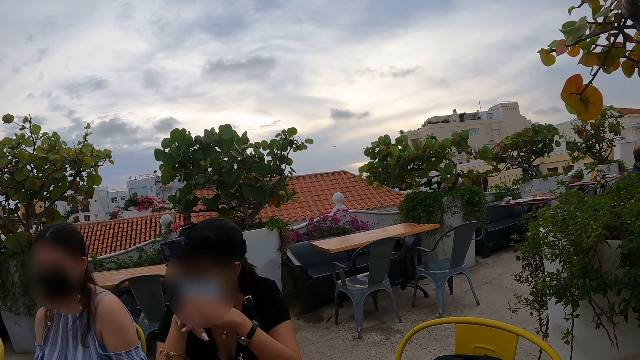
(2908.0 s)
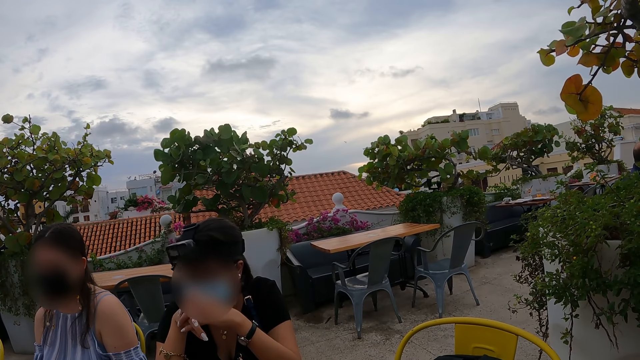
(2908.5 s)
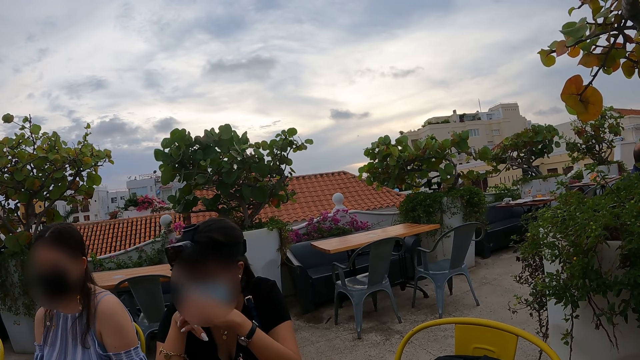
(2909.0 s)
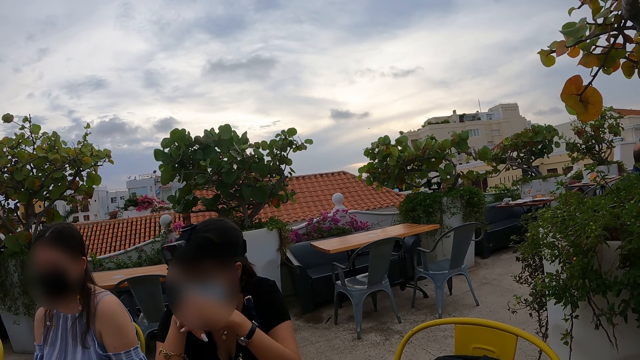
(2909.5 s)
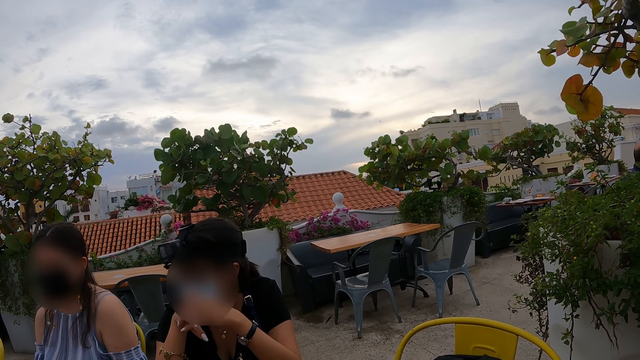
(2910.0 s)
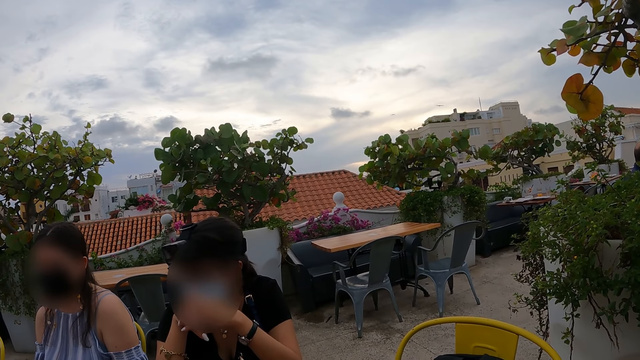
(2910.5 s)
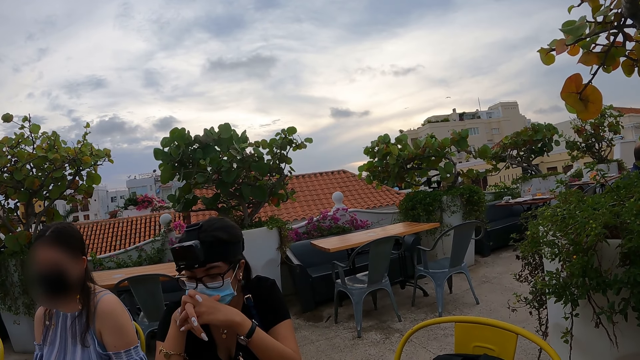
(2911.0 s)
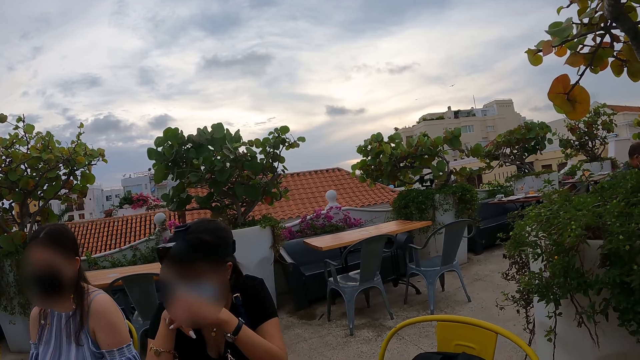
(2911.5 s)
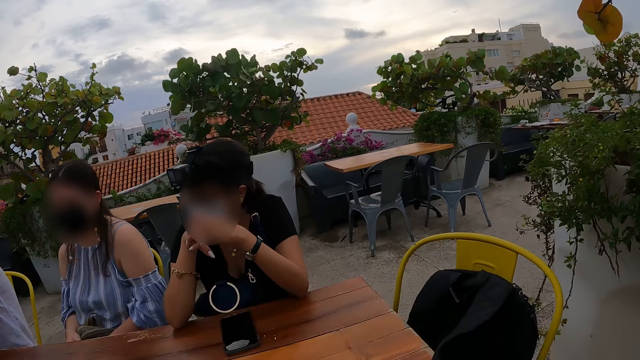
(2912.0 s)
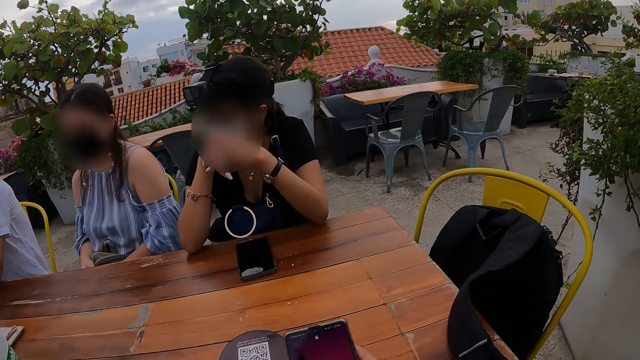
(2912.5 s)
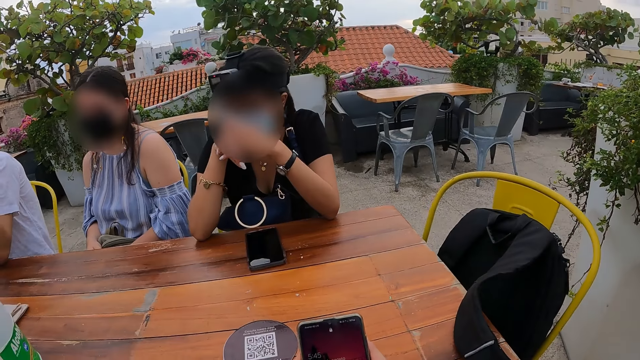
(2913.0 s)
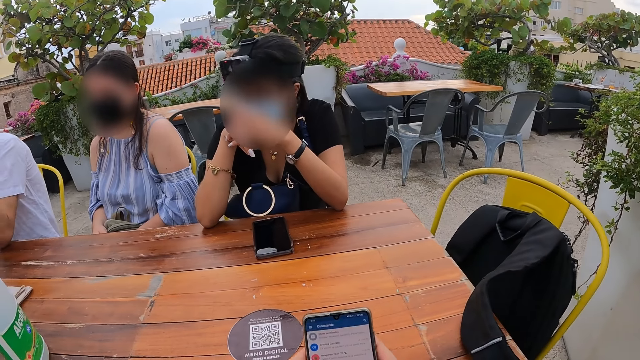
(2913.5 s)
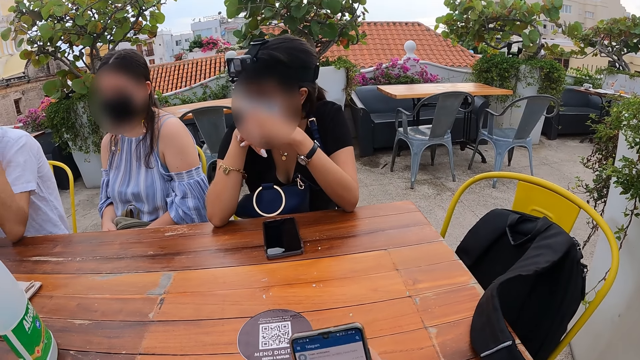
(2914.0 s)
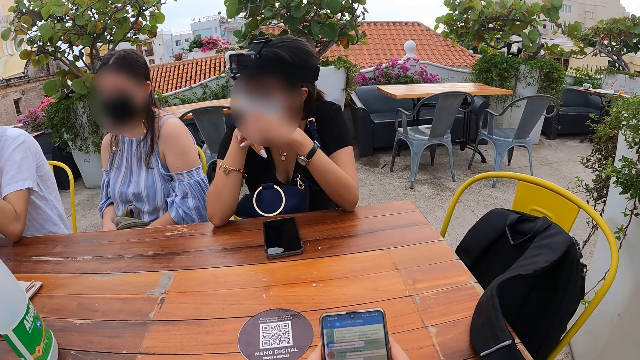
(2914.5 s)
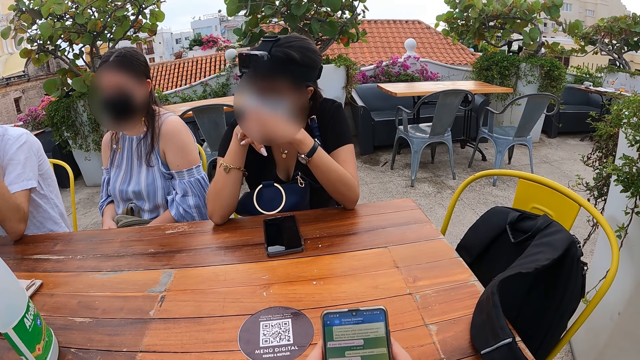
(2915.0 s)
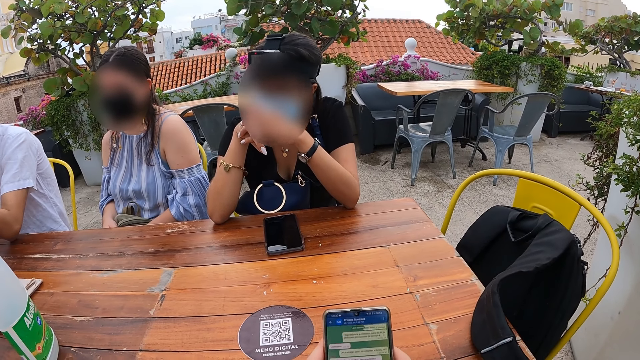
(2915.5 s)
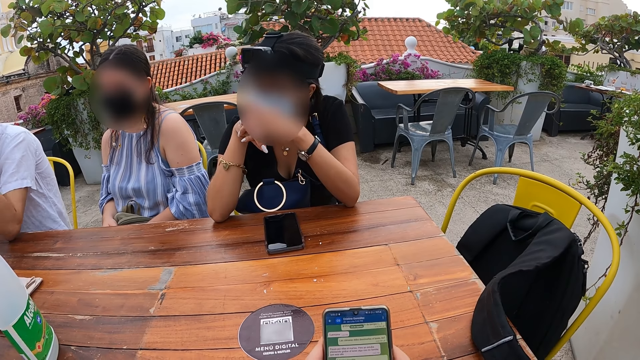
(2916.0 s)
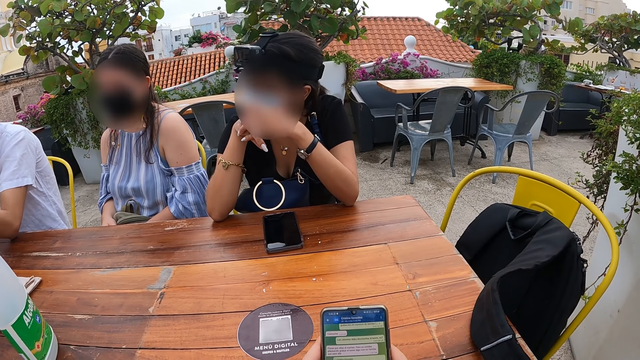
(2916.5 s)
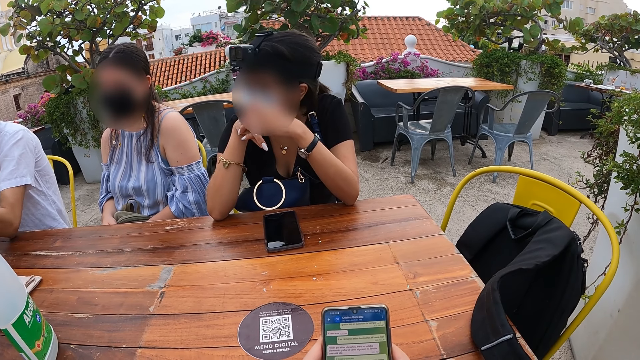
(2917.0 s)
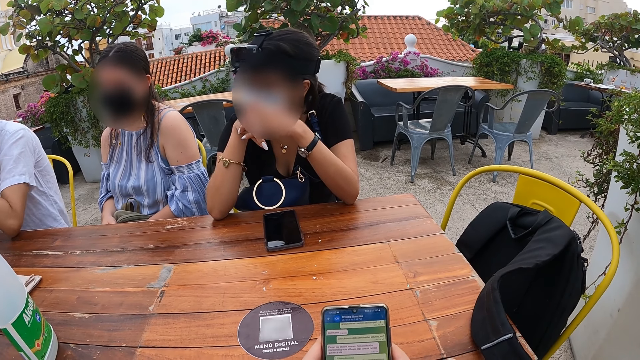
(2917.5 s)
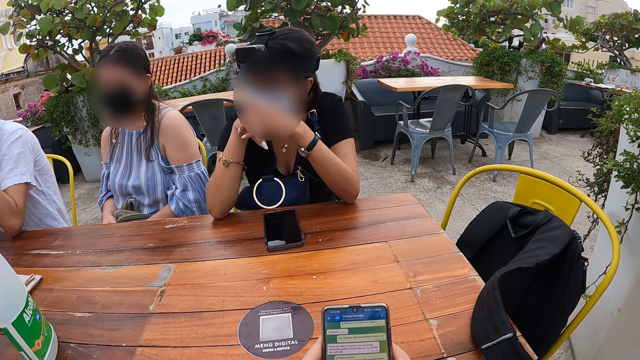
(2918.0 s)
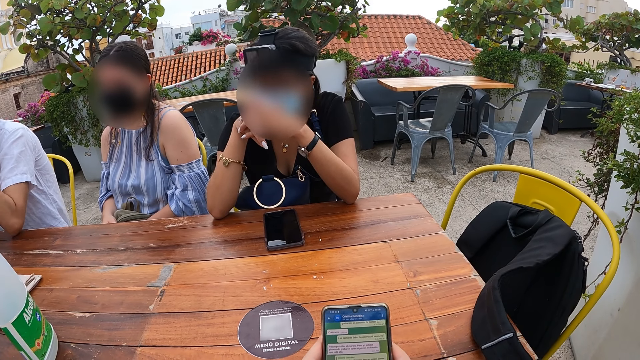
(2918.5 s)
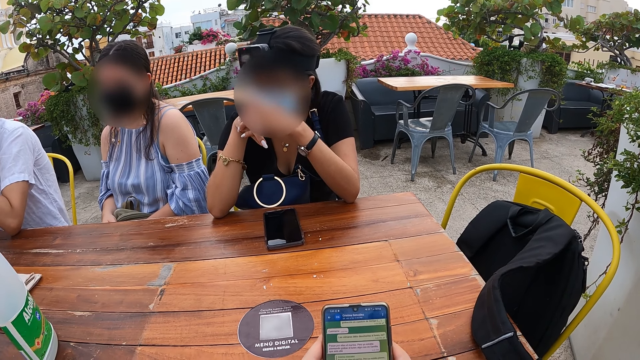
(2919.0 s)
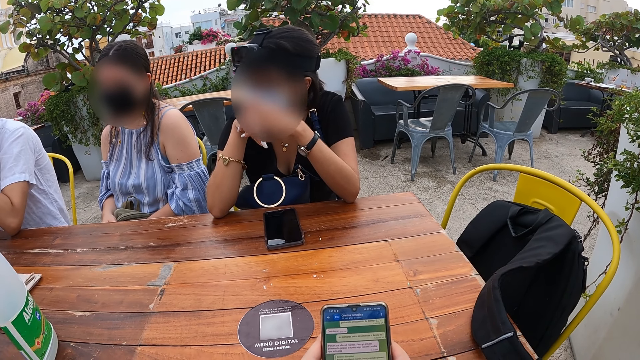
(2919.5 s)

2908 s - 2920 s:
The camera wearer operates on the phone.

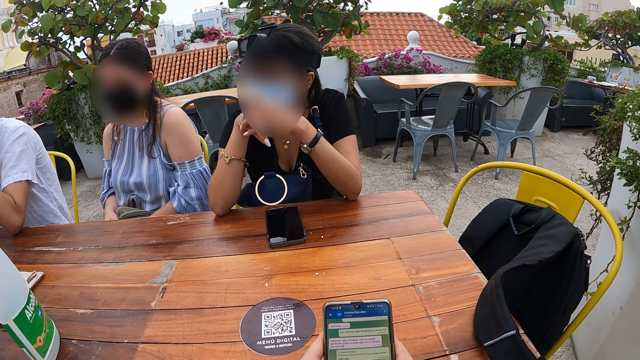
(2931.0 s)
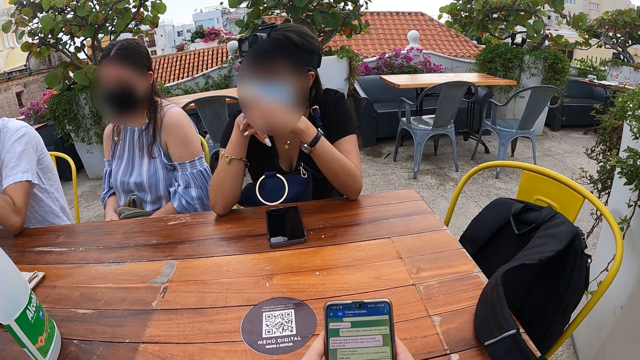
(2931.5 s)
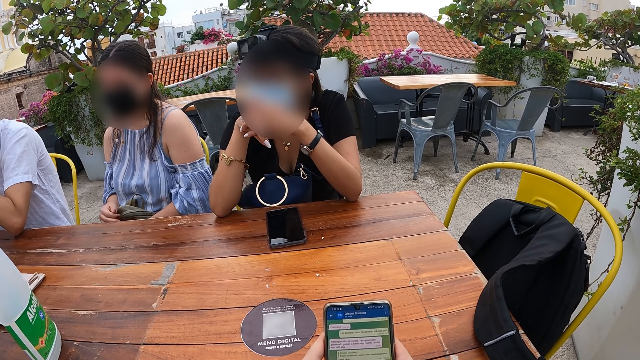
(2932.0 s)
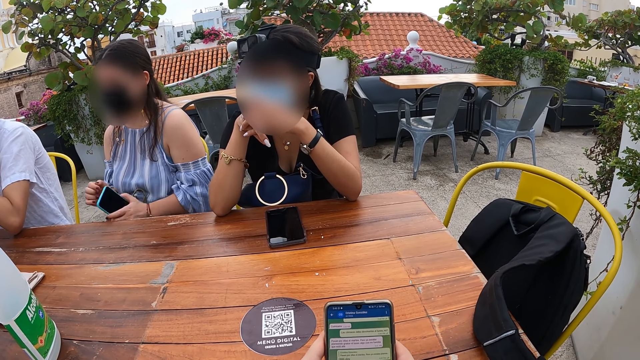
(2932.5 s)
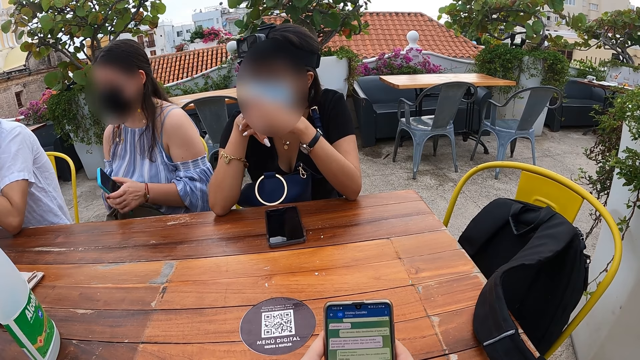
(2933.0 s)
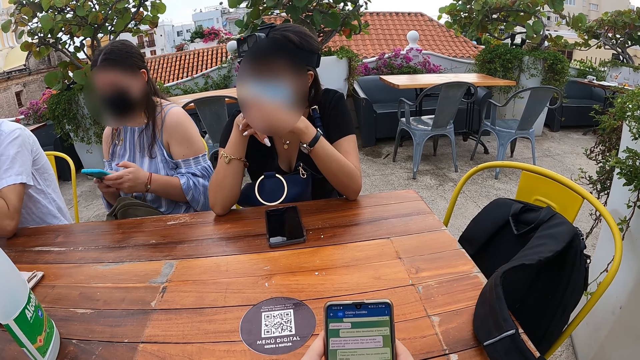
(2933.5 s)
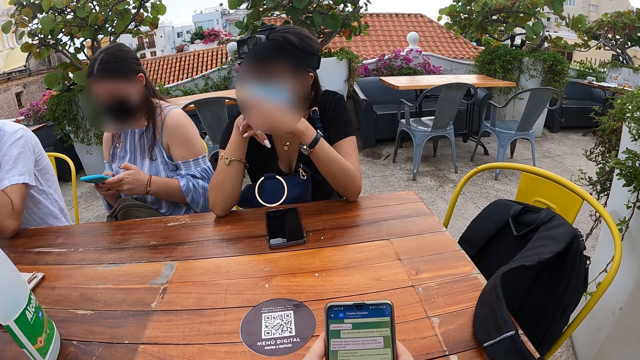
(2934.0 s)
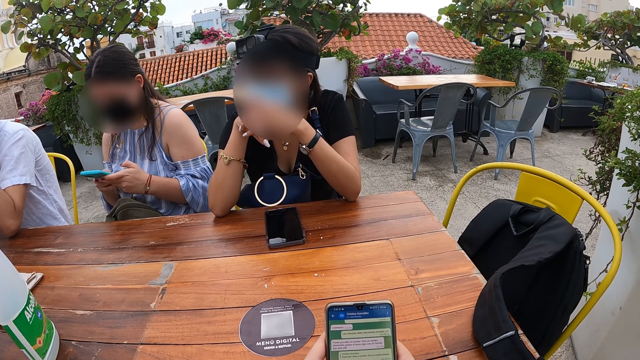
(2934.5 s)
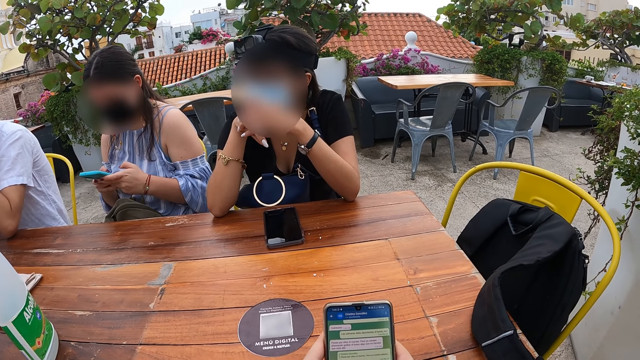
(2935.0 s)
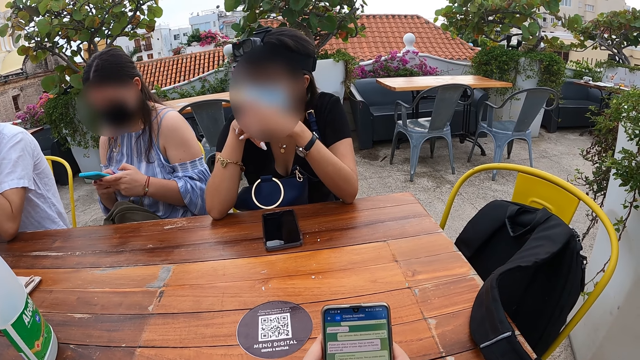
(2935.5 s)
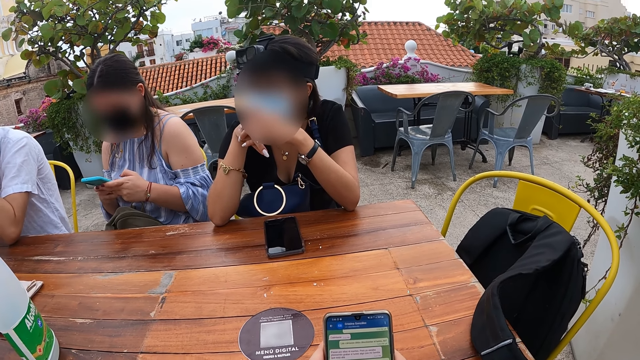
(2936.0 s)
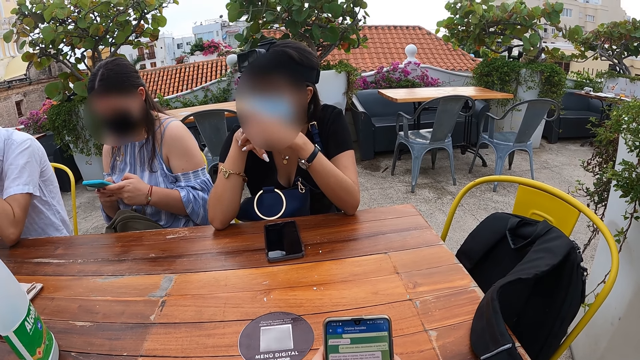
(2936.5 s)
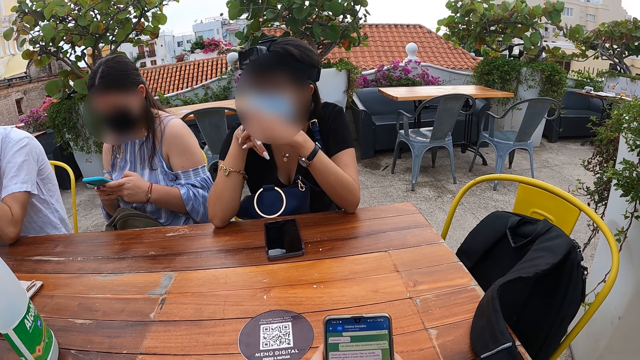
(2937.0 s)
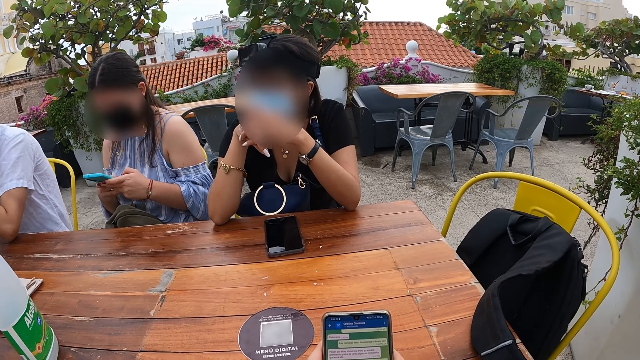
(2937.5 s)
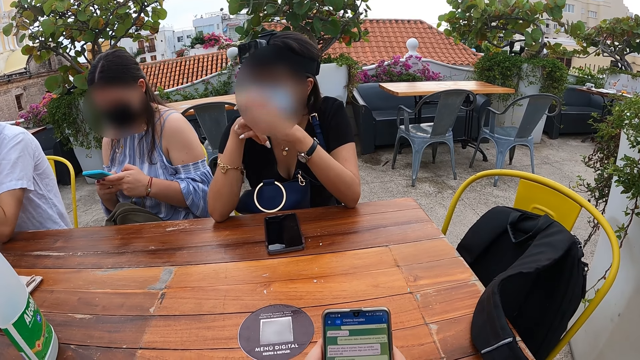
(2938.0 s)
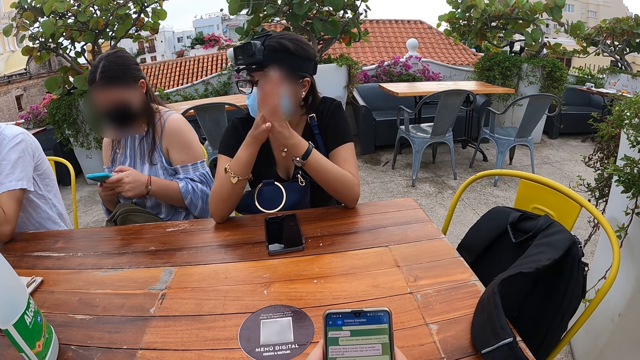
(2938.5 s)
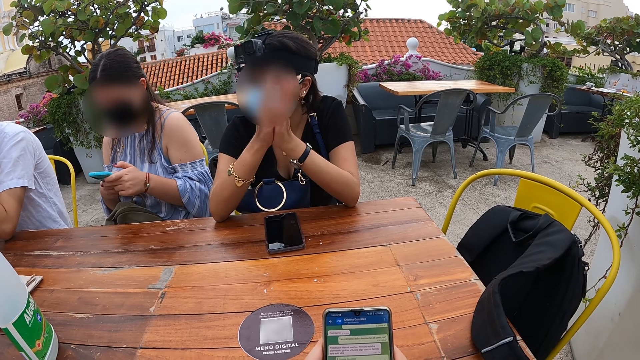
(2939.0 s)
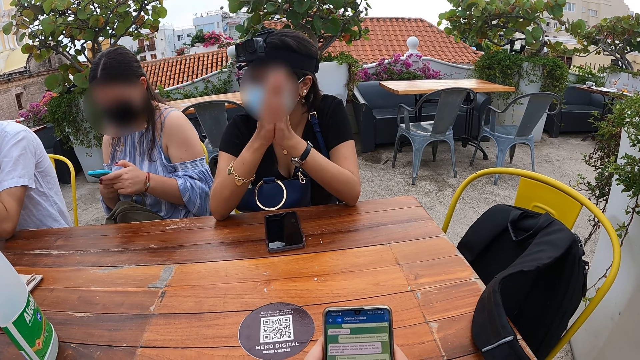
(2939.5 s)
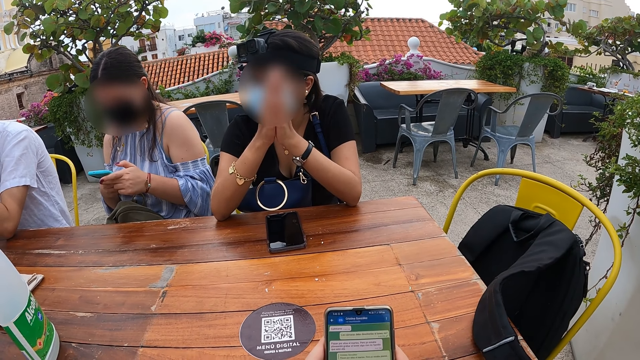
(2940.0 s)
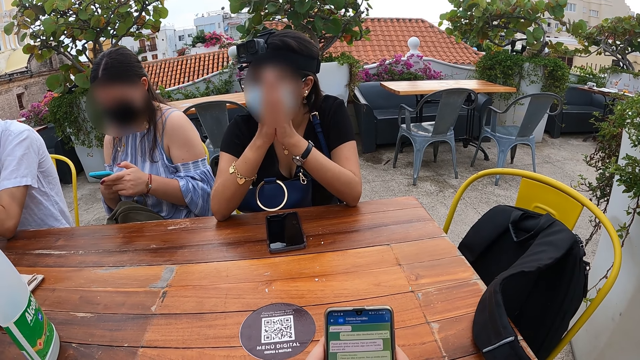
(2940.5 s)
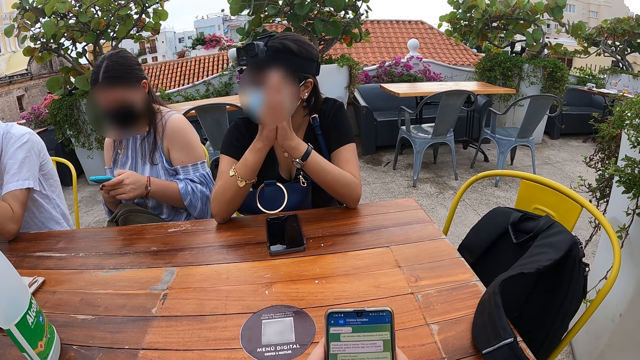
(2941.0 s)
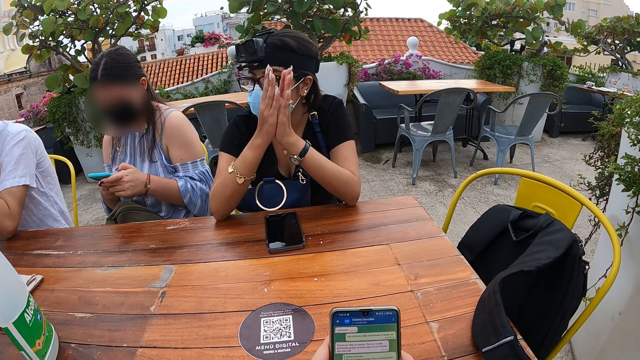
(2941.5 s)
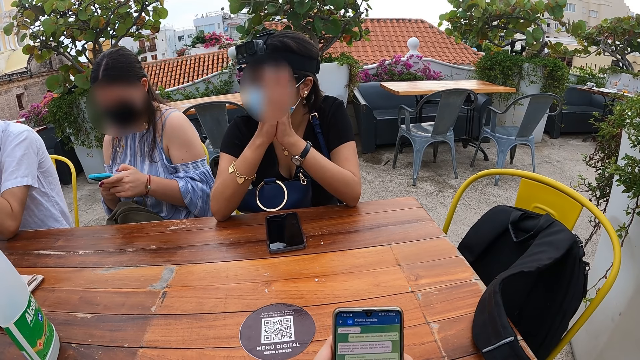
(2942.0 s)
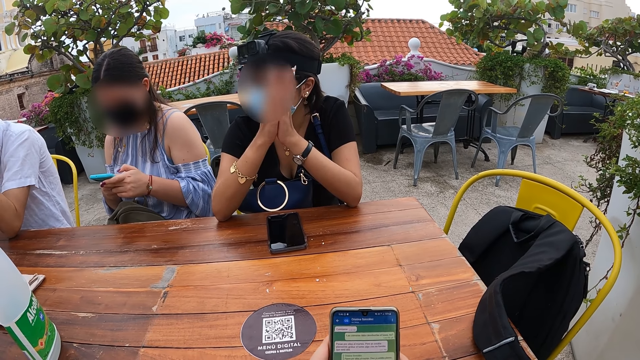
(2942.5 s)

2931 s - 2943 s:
The woman operates the phone in her left hand with her right hand. Another woman gesticulates with her hands. A woman claps her hands.
